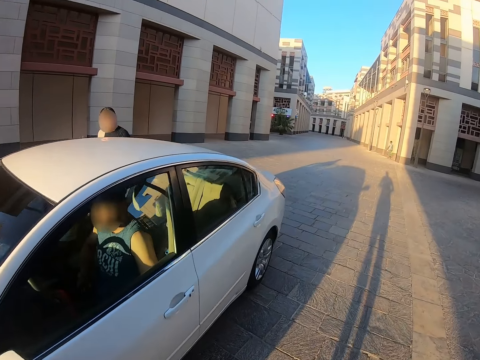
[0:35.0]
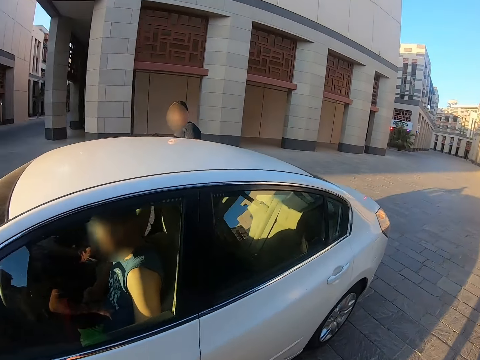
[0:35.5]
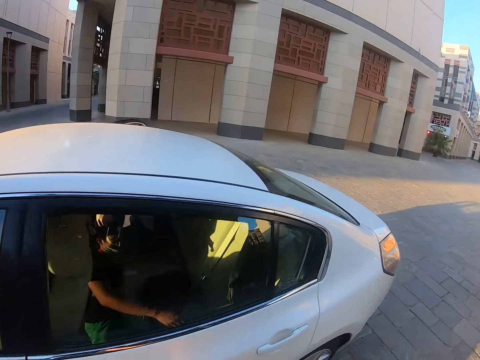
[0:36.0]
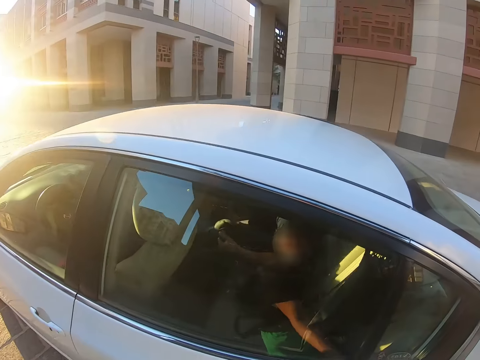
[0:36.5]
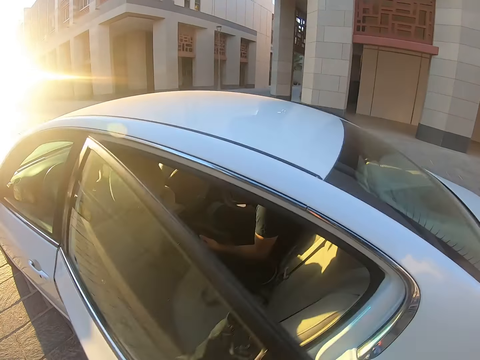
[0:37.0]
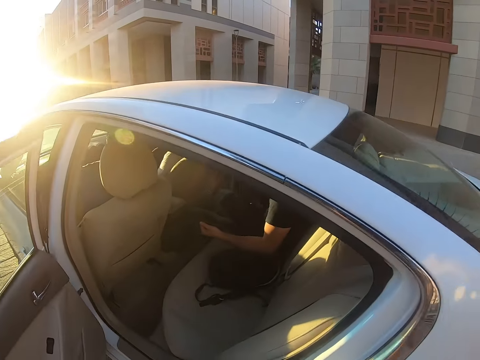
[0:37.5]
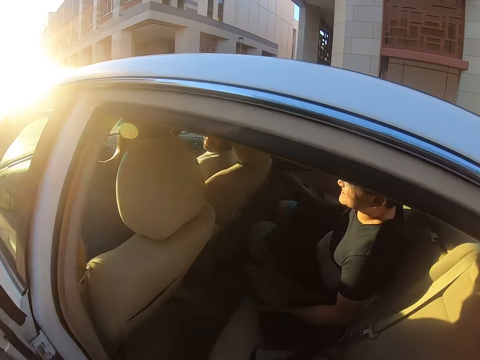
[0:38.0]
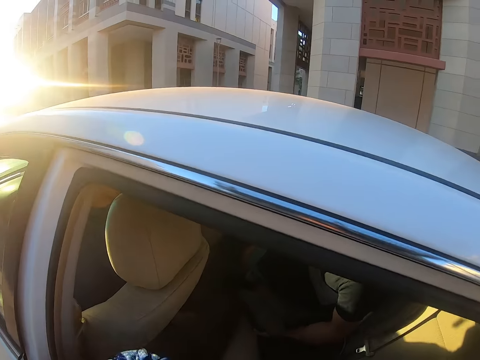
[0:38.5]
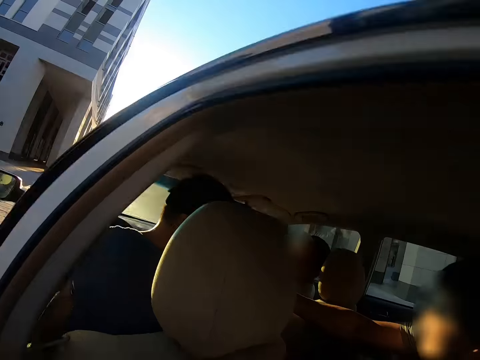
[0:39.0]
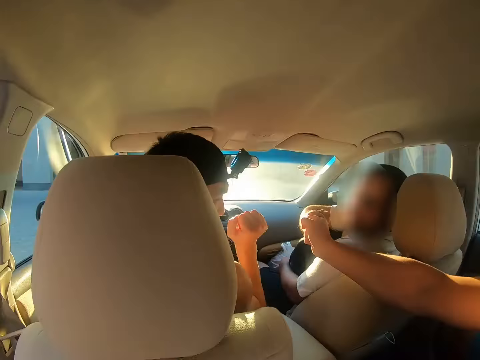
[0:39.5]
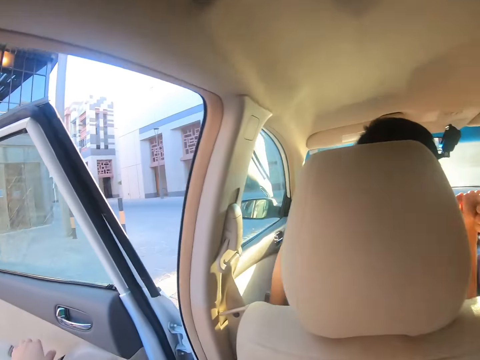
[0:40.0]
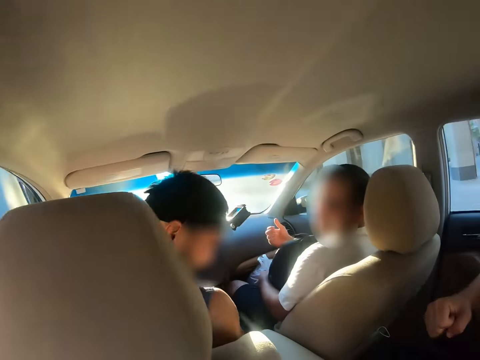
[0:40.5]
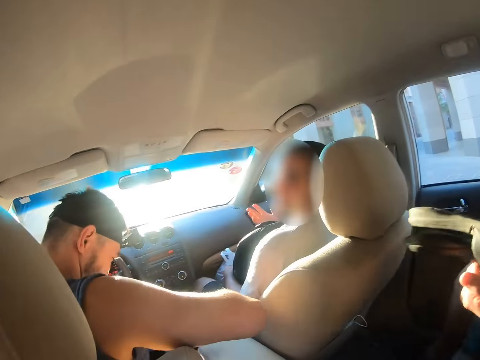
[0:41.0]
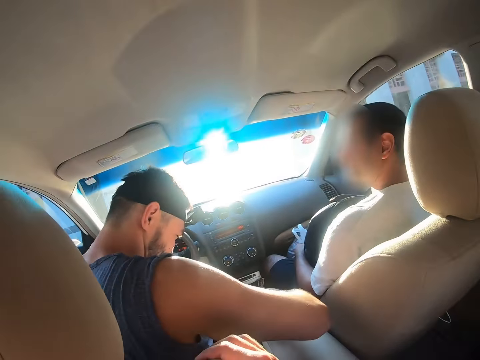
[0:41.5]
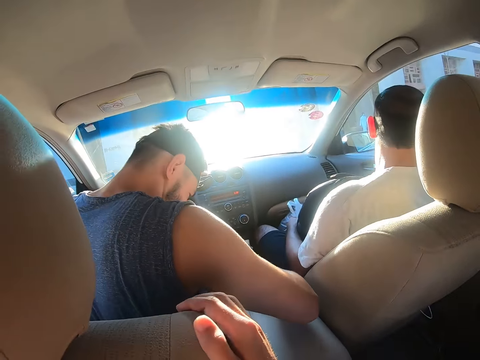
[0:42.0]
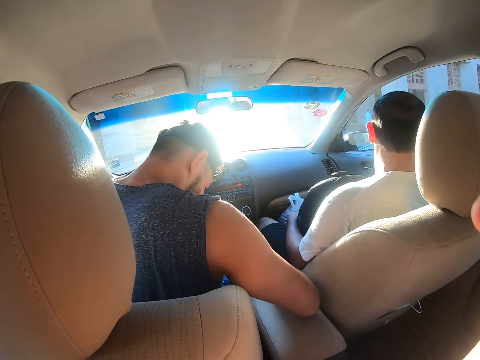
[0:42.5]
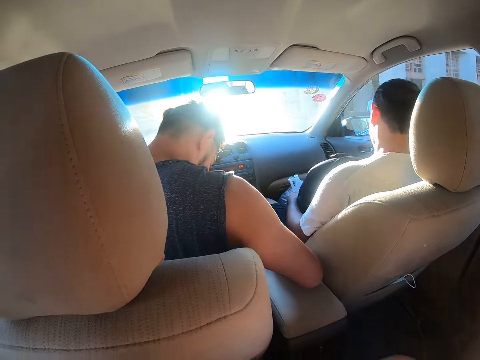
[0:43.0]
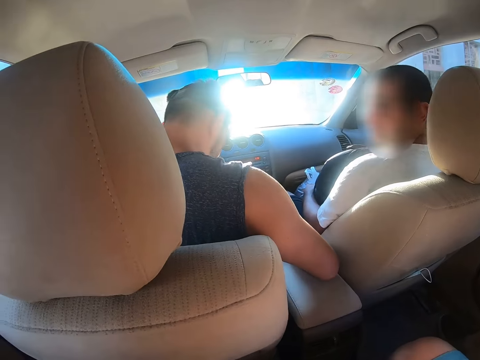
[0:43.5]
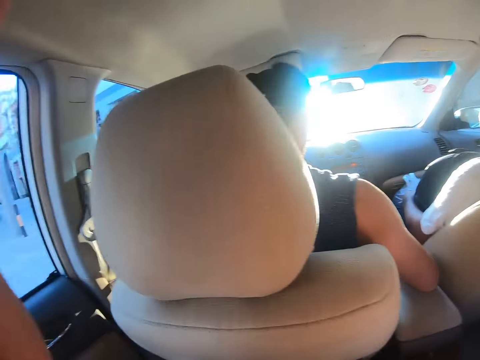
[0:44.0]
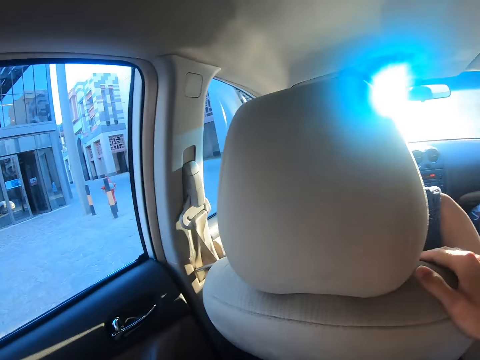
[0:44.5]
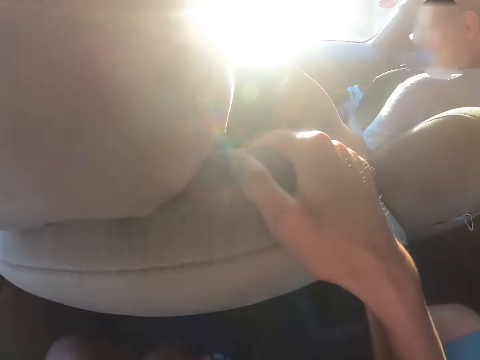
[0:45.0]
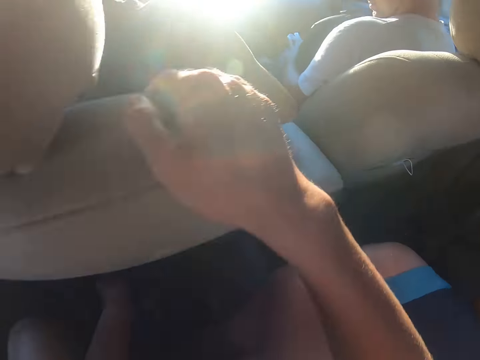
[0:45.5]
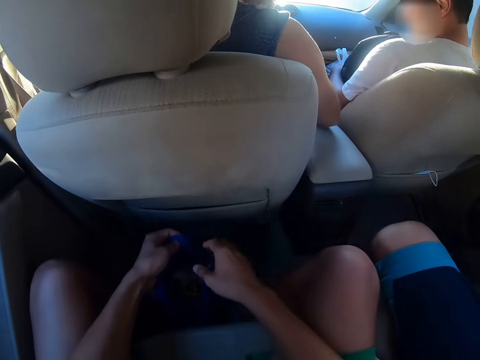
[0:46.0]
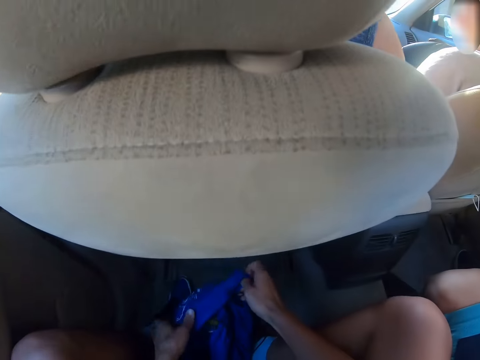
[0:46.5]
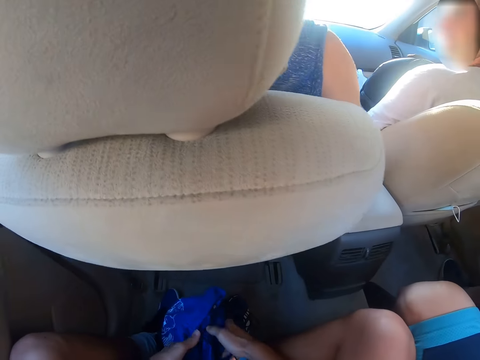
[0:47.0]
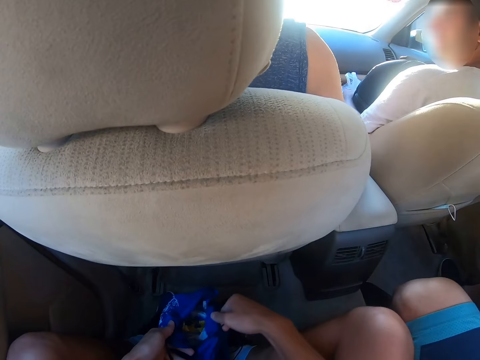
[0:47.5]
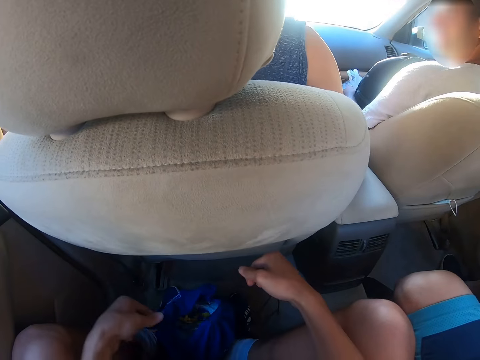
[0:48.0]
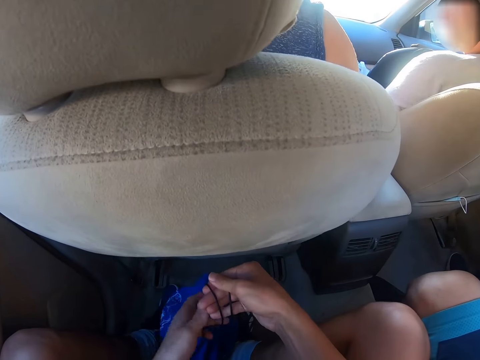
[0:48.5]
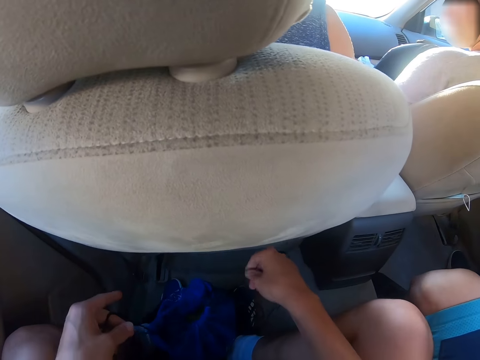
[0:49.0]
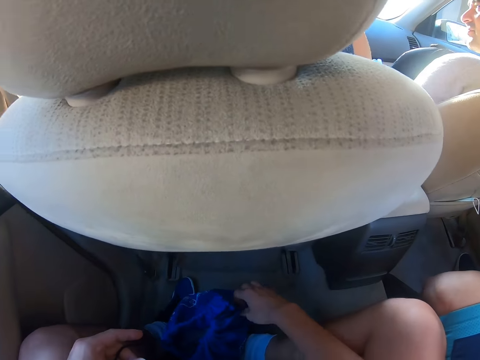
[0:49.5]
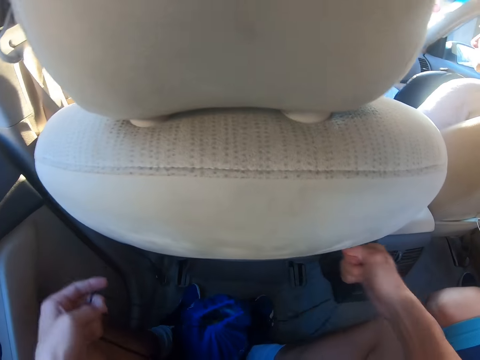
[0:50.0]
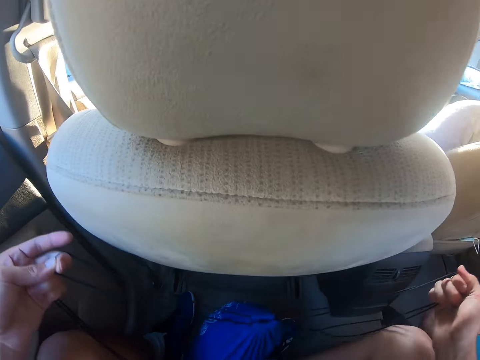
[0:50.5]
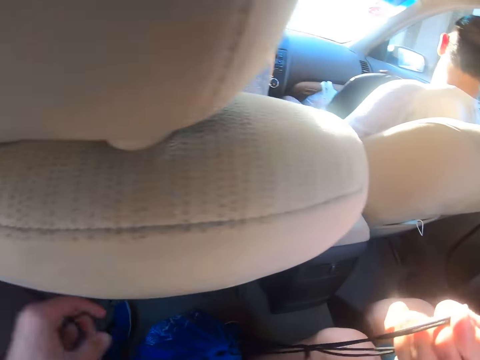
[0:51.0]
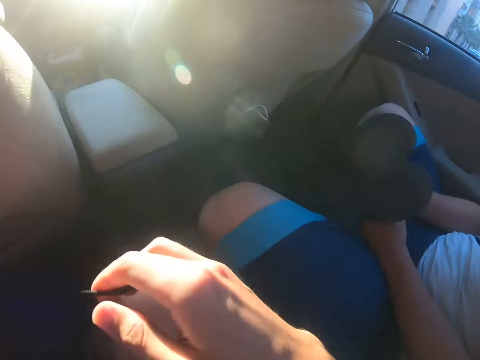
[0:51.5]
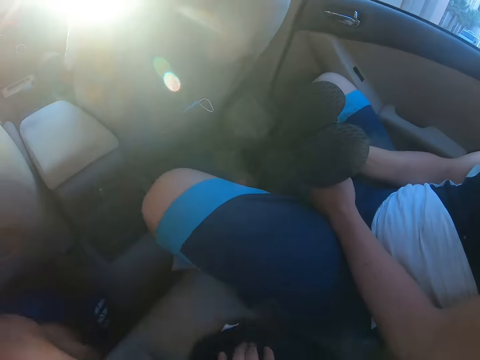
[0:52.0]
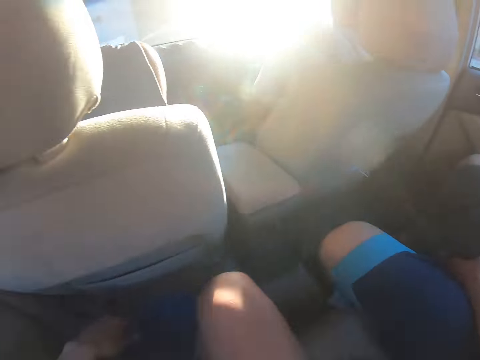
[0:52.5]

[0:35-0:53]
A man gets inside the car. The camera wearer opens the car door. He gets inside the car. The man greets another man. The first man greets another man. A person sits on the passenger's seat. Another person sits on the driver's seat. The camera wearer closes the car door. He holds the car seat and lets go of the car seat. He touches something. The second man faces the camera wearer. The camera wearer holds the car seat. He lets go of the car seat. He holds his bag. He pulls a rope on the bag. He closes the bag.

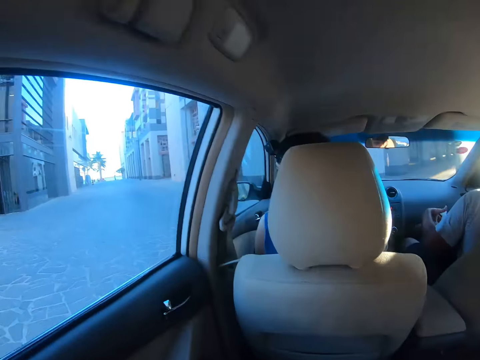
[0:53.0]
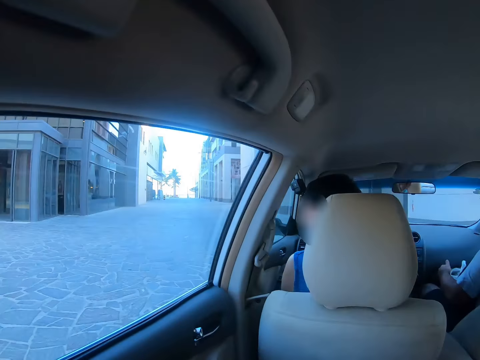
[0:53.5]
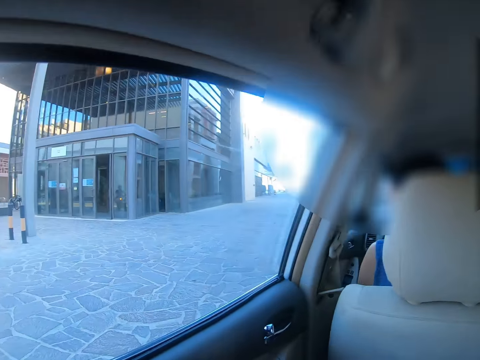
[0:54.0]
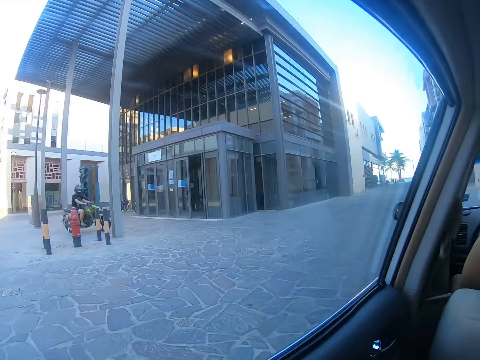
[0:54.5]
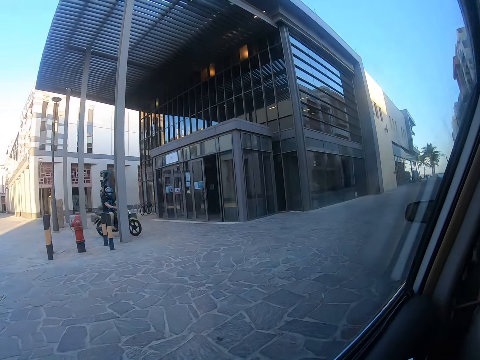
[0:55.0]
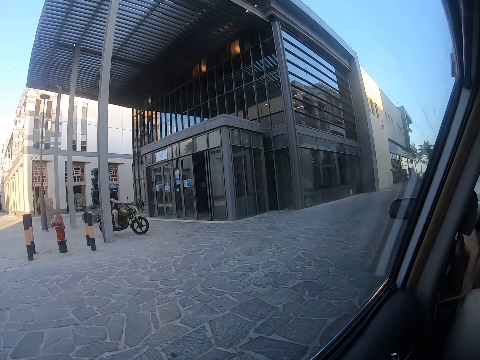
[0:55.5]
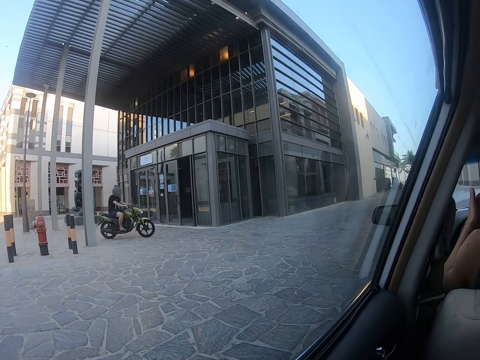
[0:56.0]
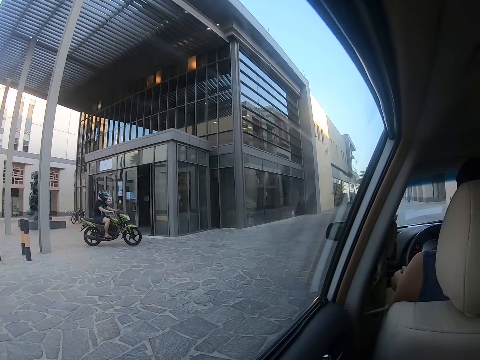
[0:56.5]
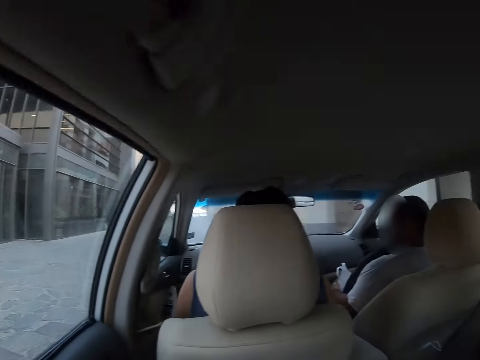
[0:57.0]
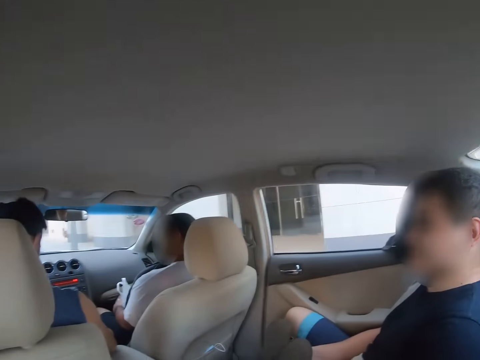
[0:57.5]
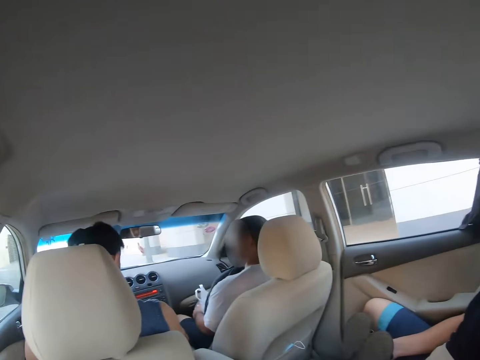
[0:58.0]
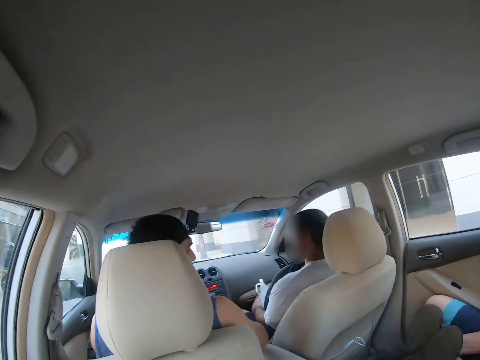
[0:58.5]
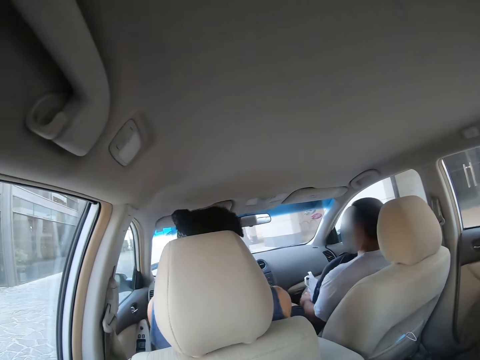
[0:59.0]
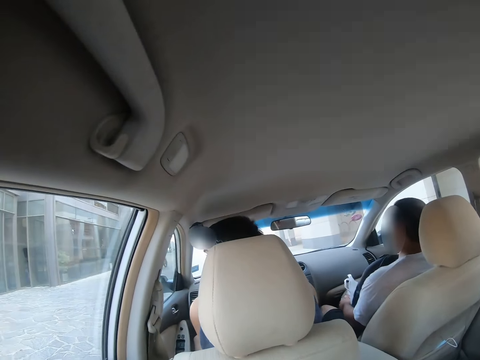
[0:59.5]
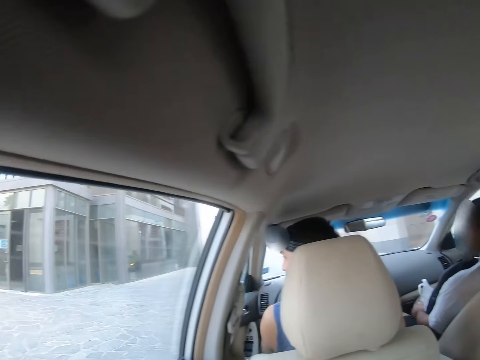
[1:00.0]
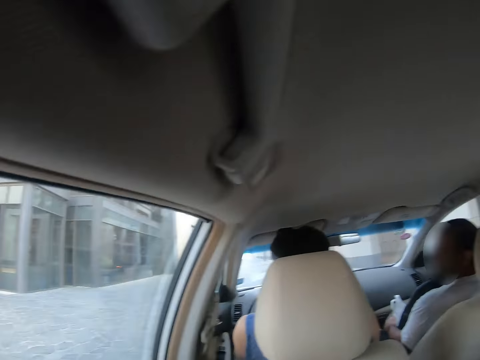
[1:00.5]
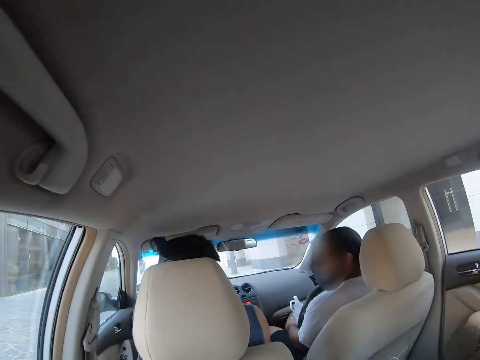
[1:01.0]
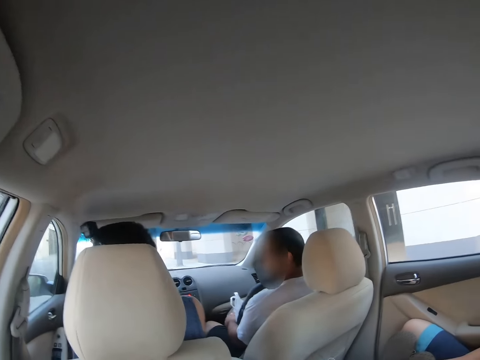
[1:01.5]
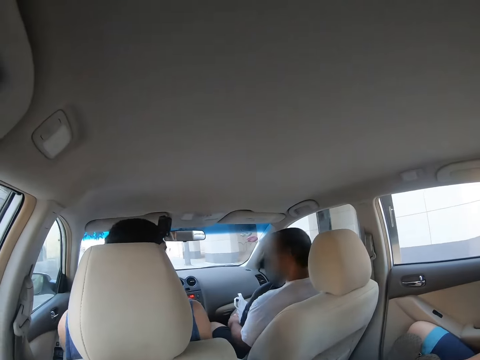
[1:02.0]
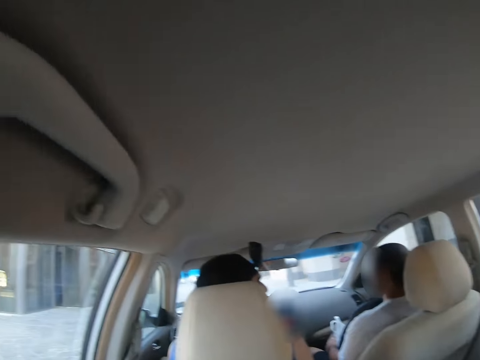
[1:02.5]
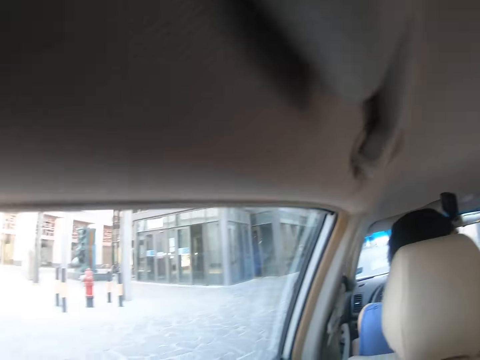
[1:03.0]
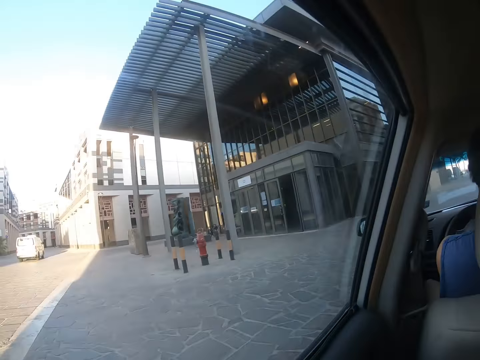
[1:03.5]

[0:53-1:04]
The camera wearer looks around. A man drives. Another man rides a motorbike. The first man stops the car. Another man sits in the car. The camera wearer looks around. Another man moves his hand.
